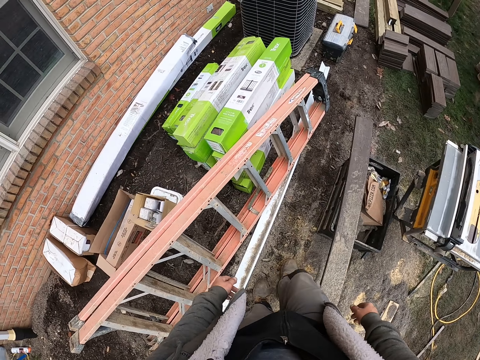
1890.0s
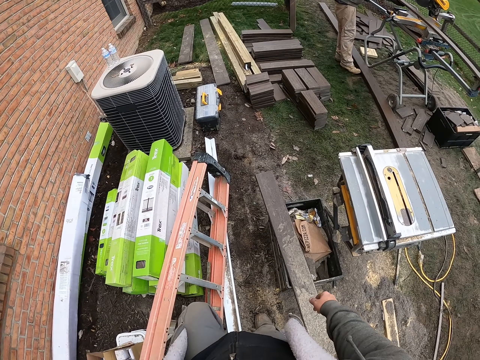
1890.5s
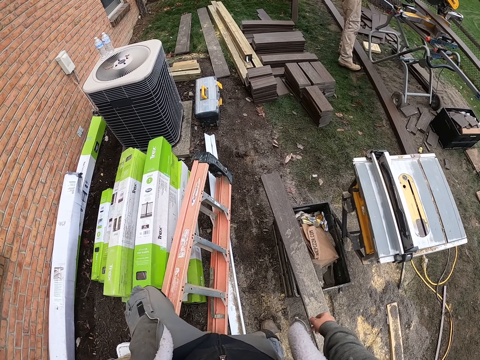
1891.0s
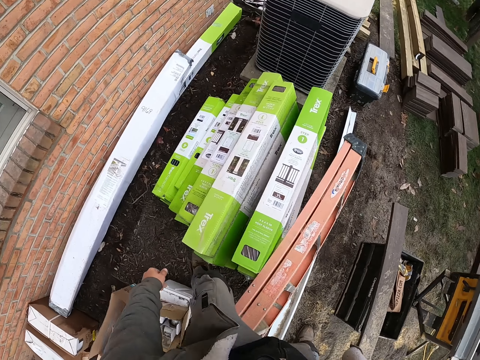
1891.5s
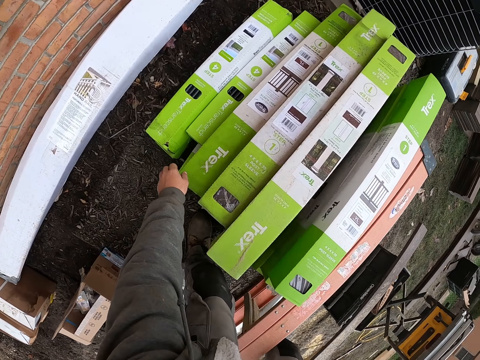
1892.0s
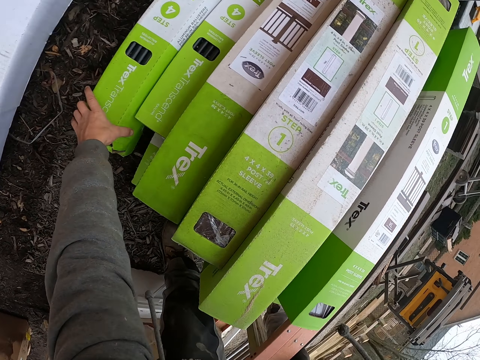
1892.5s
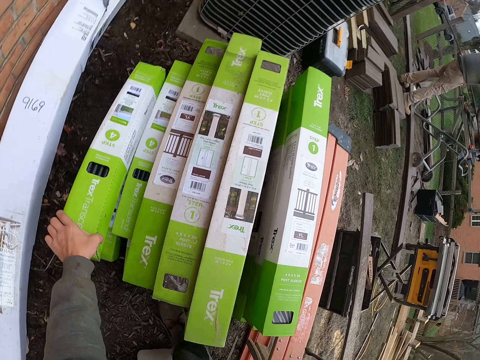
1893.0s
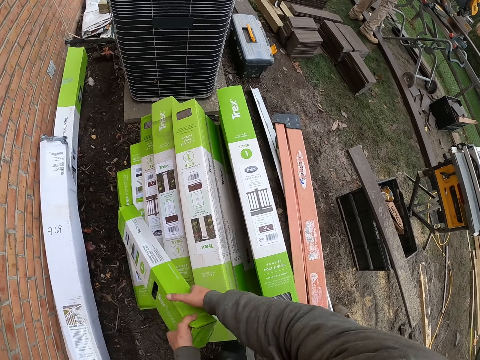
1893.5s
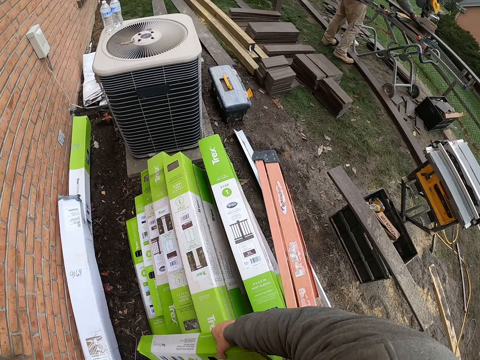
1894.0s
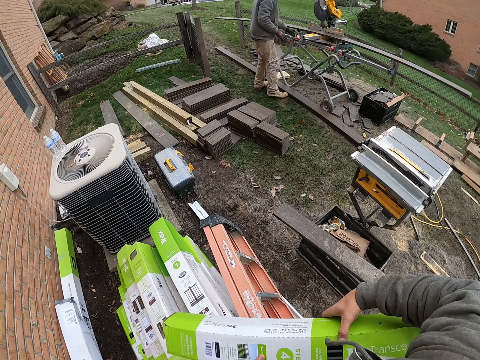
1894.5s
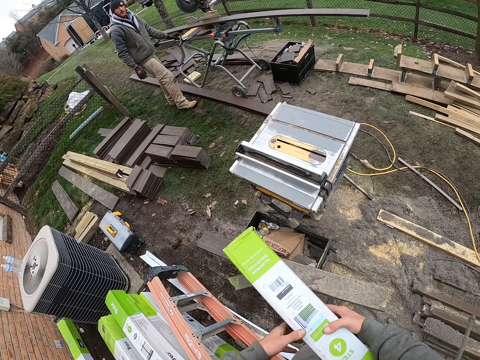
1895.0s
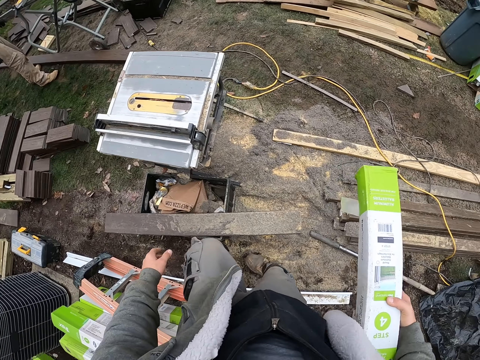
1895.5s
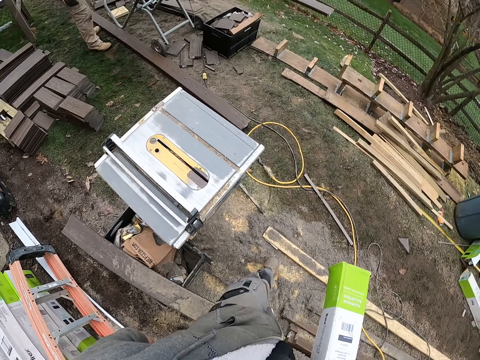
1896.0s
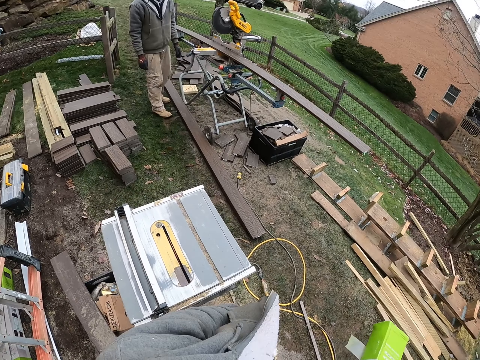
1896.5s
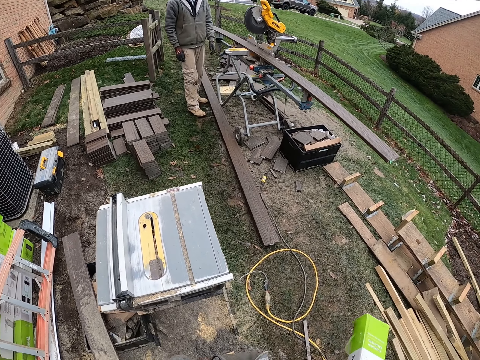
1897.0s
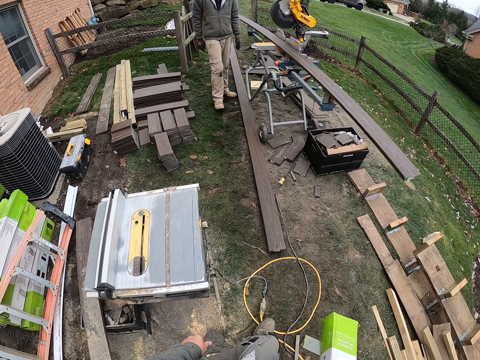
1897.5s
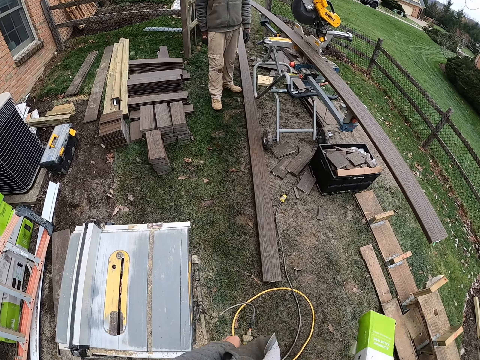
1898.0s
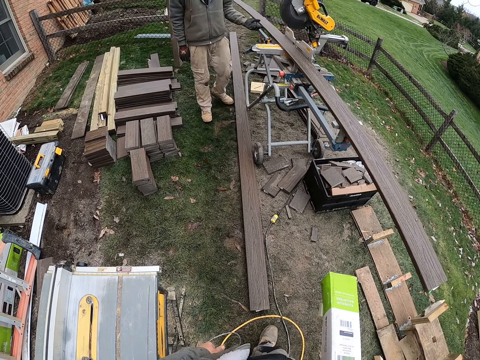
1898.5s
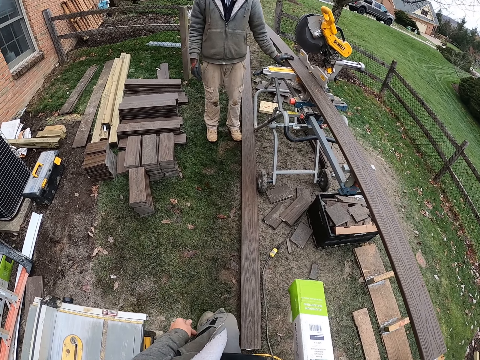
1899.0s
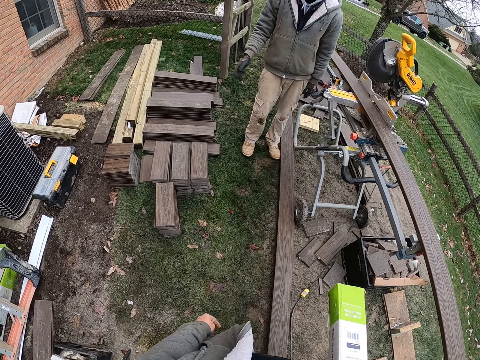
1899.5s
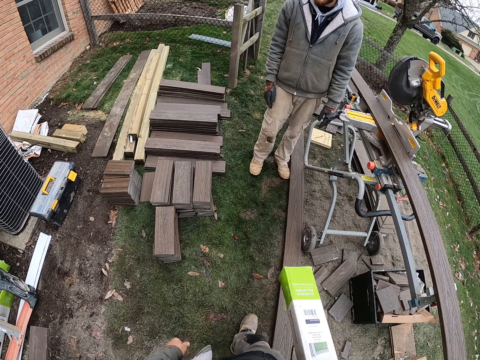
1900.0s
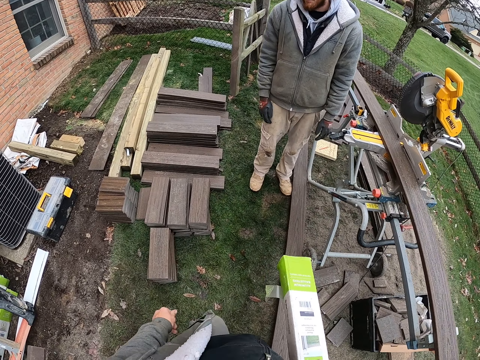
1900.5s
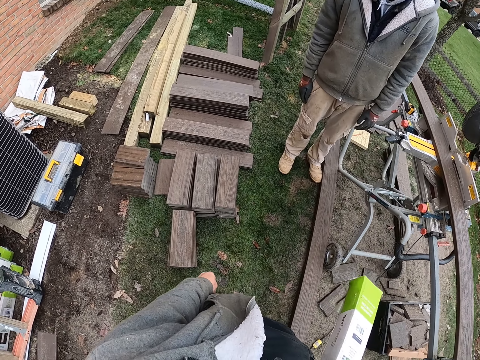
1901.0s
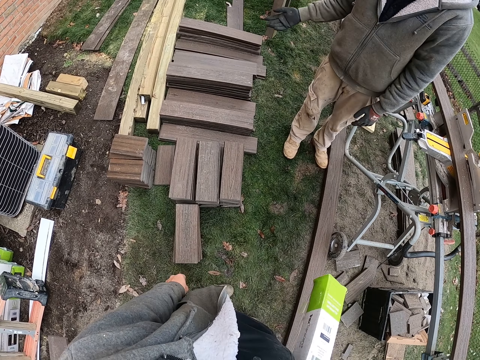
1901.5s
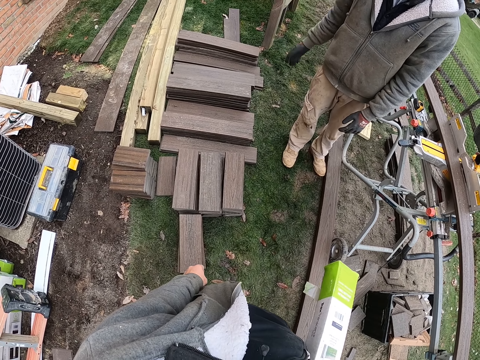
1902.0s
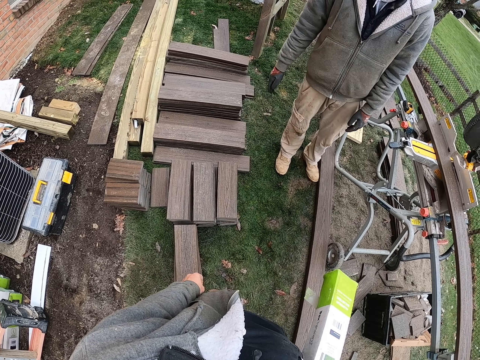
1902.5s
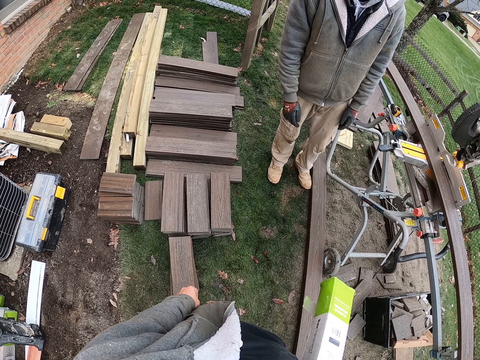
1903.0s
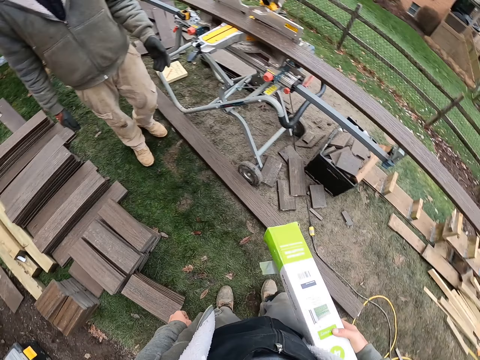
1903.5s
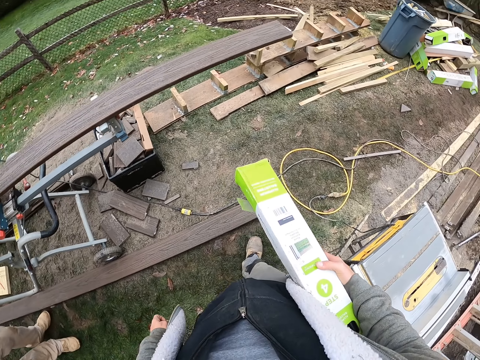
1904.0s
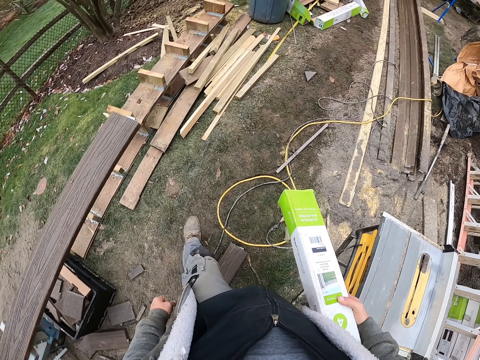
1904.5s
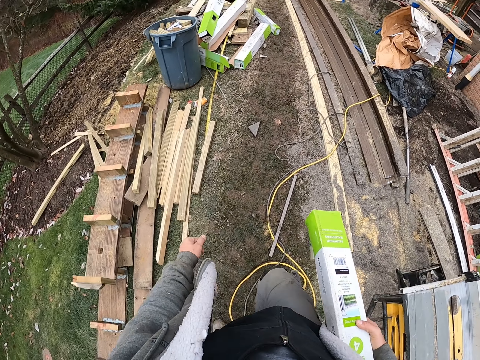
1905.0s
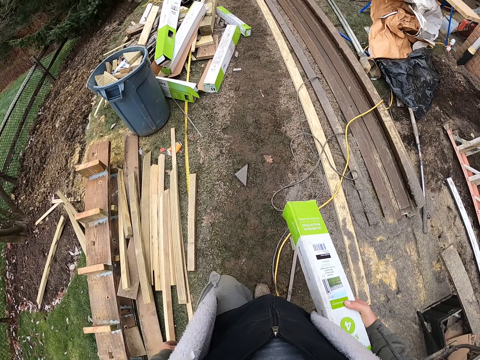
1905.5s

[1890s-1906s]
The camera wearer picks a box from the ground. They carry the box. They walk around. They stand. They interact with a man.

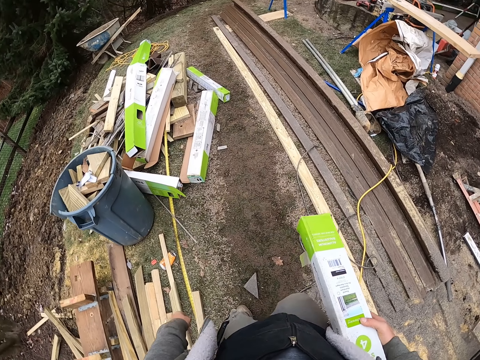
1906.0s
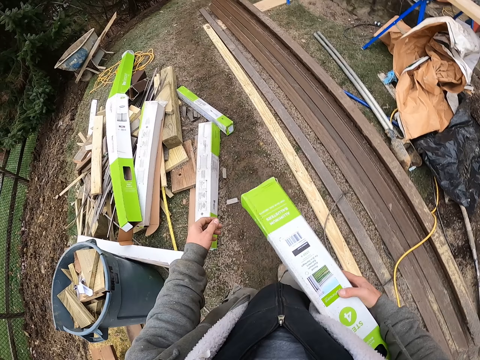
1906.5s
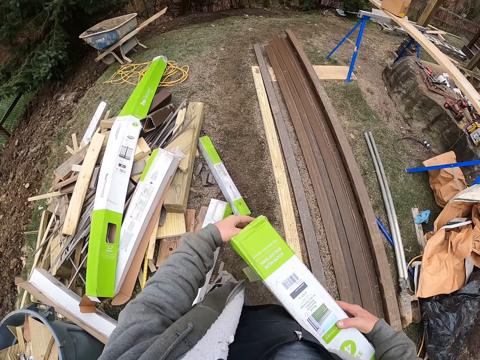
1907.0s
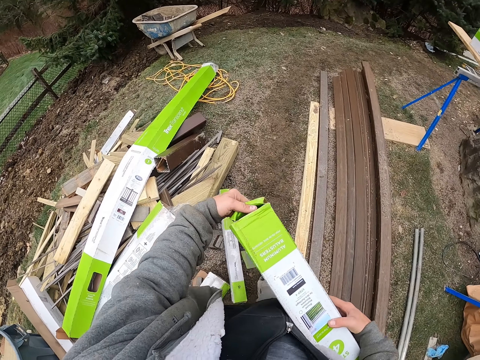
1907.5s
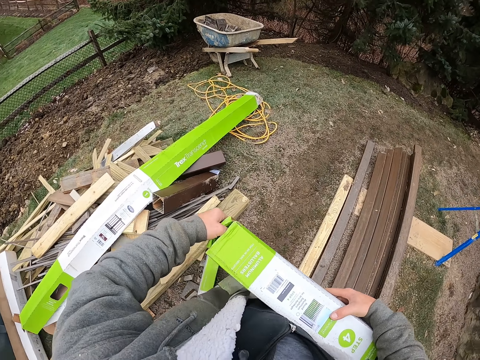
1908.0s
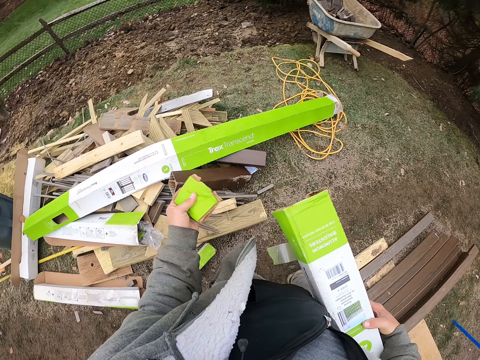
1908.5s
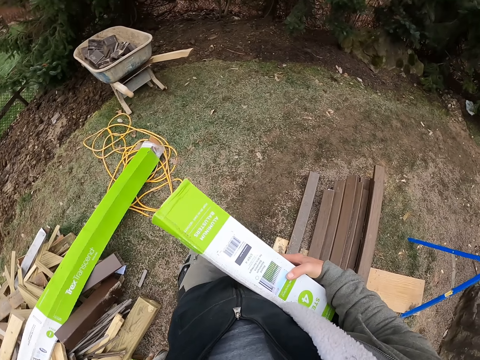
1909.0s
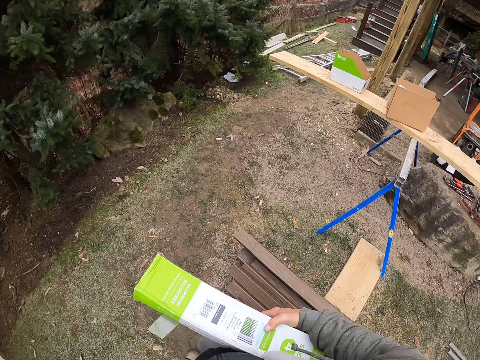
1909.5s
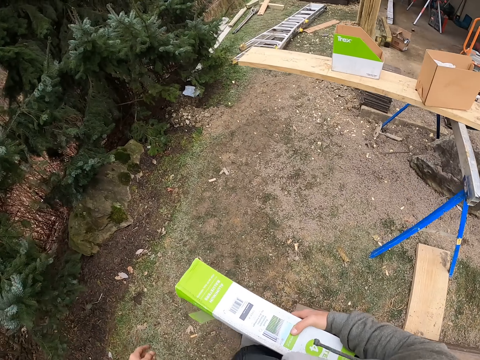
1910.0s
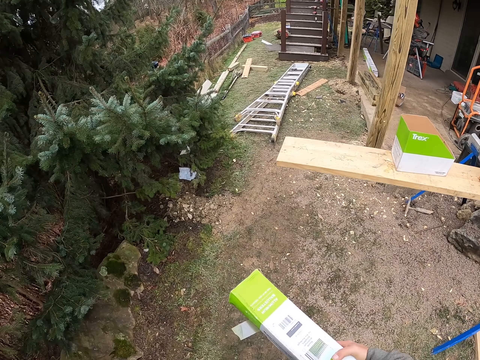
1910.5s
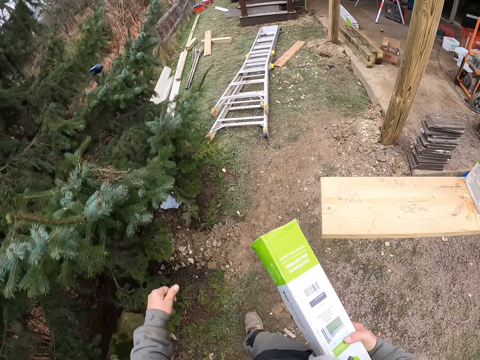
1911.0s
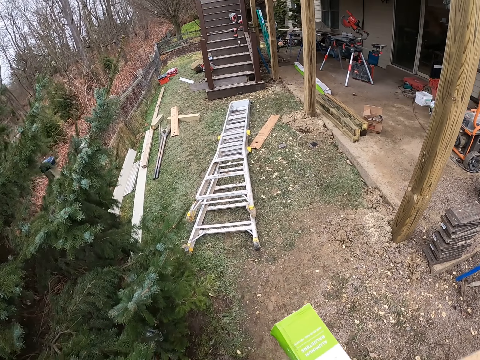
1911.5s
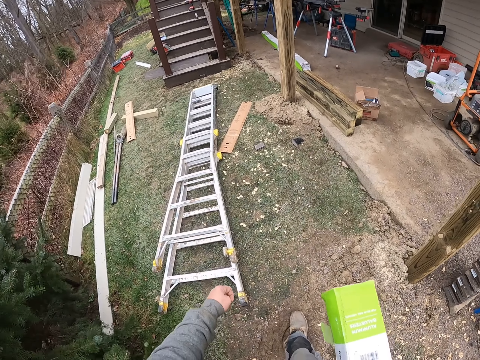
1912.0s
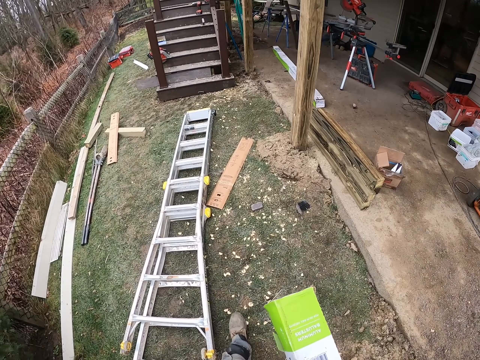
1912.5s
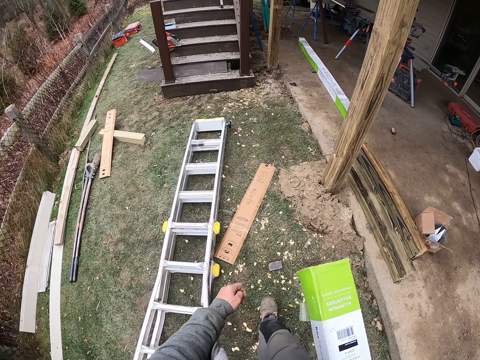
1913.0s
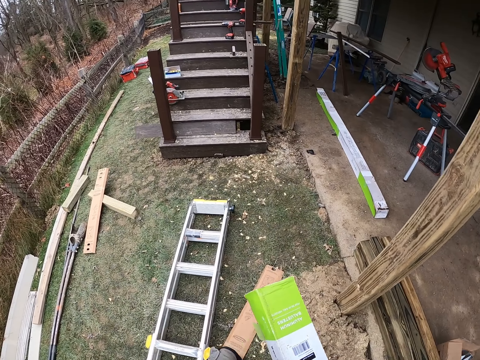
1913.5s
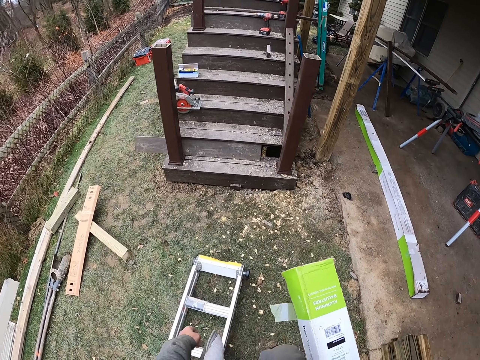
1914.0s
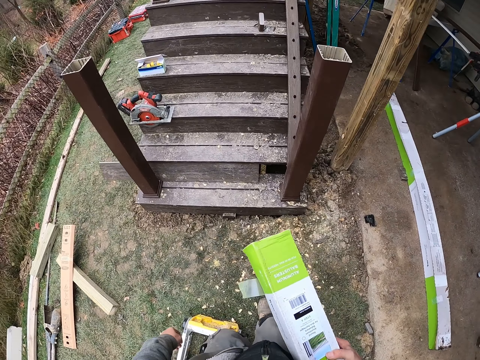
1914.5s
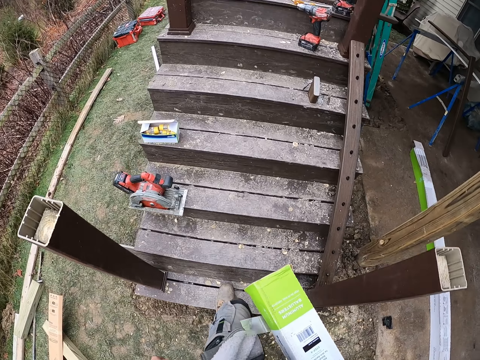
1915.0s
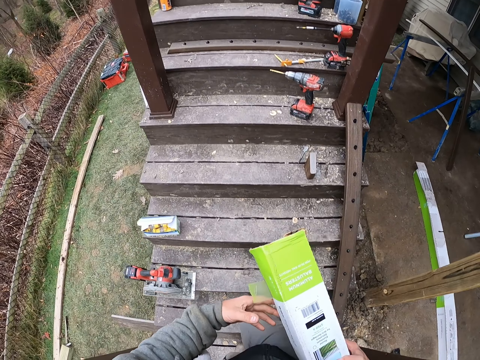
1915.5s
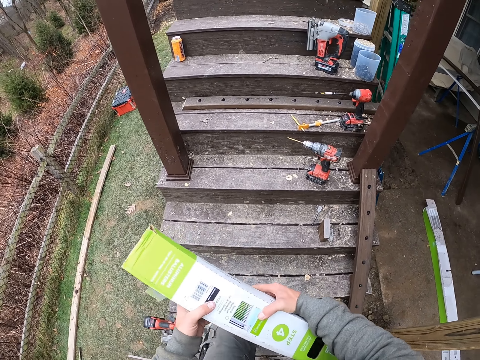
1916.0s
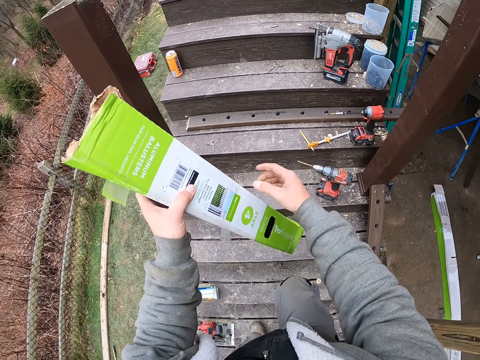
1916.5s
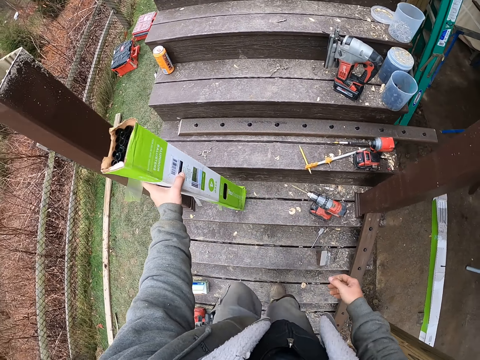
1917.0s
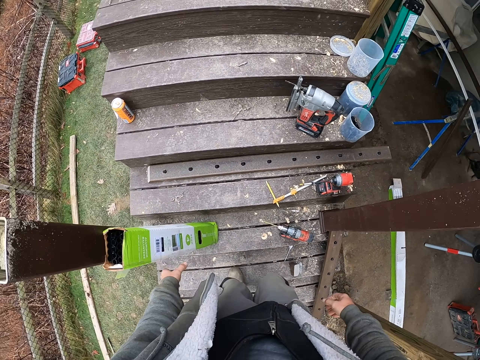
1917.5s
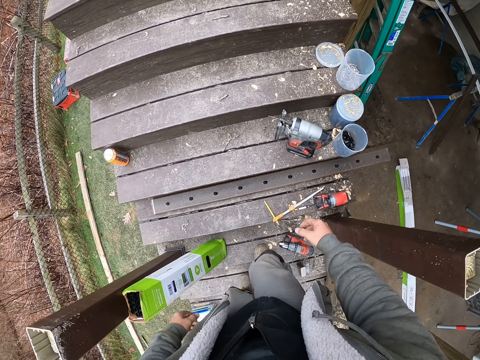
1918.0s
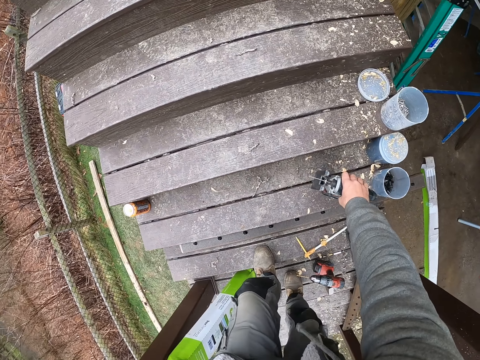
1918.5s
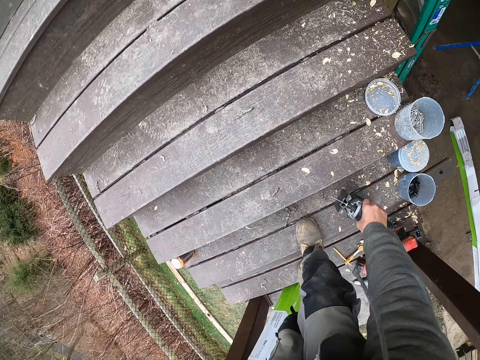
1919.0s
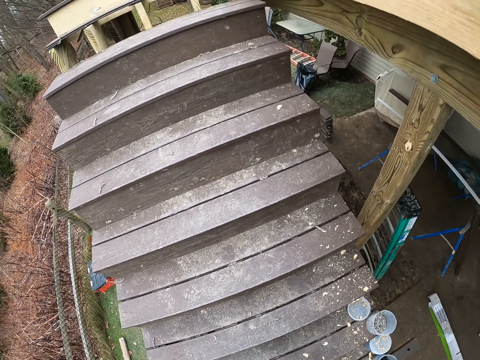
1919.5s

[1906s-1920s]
The camera wearer opens a pack or box on his way. He tears the box. He cuts a pack paper piece. He throws the piece to the dirt on the ground. He carries the bars pack to the house. He climbs a staircase. He shifts the pack to the left hand on his way upstairs. He leans the pack on the stairs wood pillar. He picks a jigsaw or drill on the staircase on his way upstairs.
